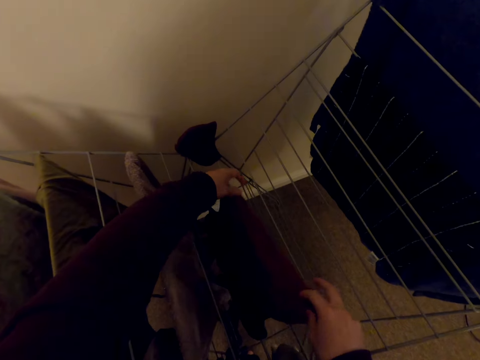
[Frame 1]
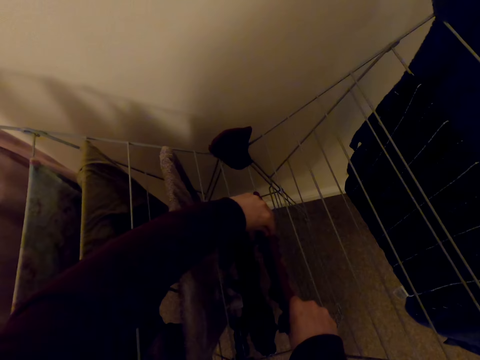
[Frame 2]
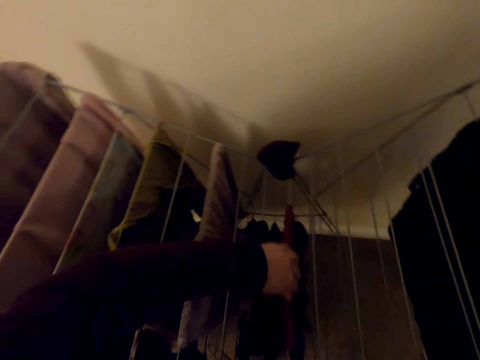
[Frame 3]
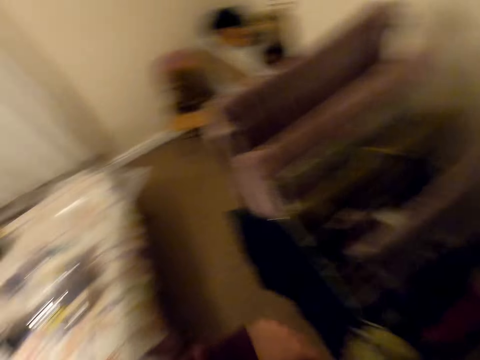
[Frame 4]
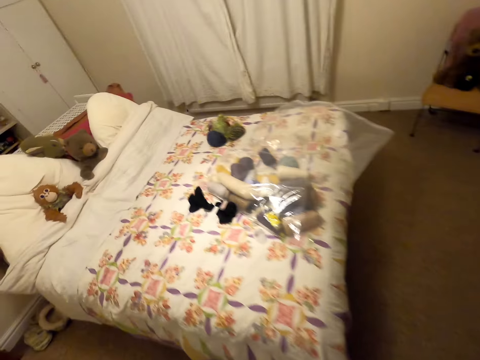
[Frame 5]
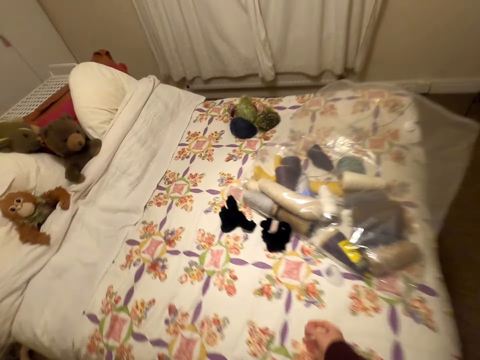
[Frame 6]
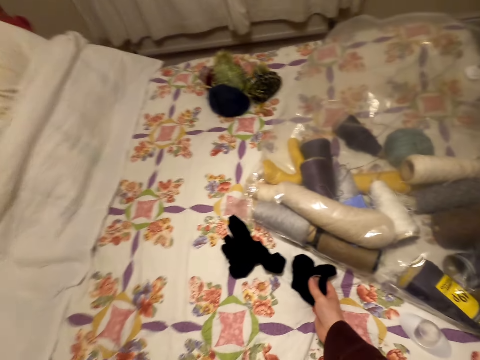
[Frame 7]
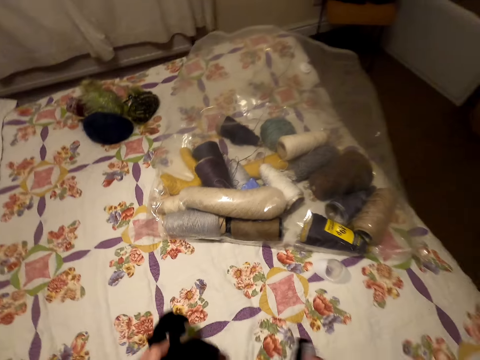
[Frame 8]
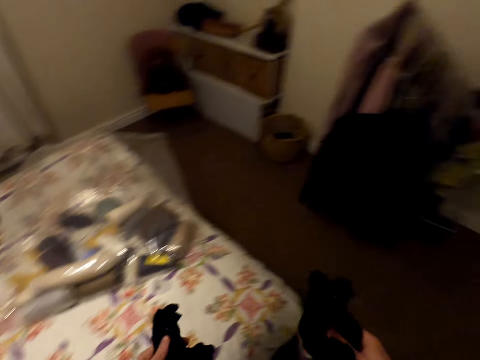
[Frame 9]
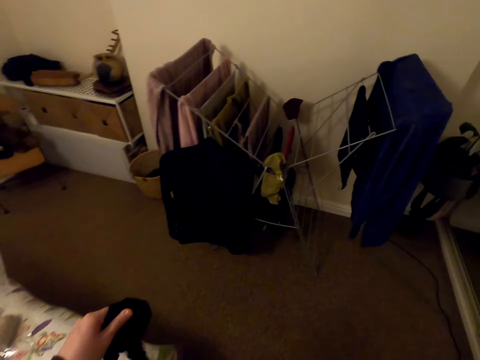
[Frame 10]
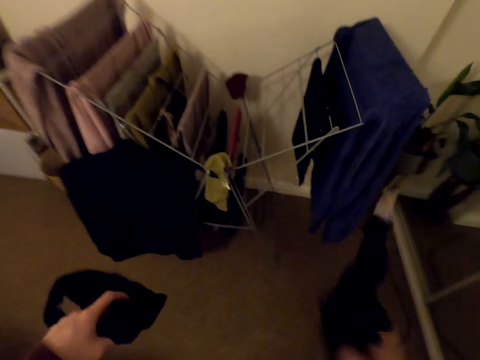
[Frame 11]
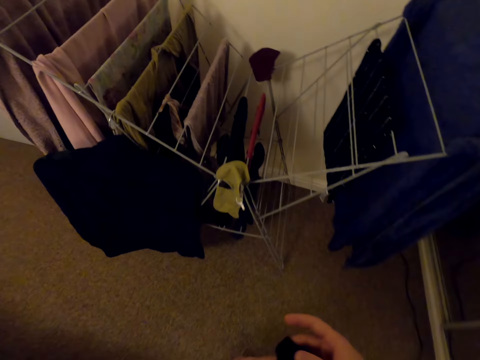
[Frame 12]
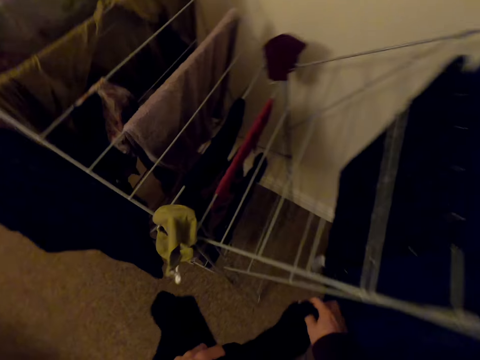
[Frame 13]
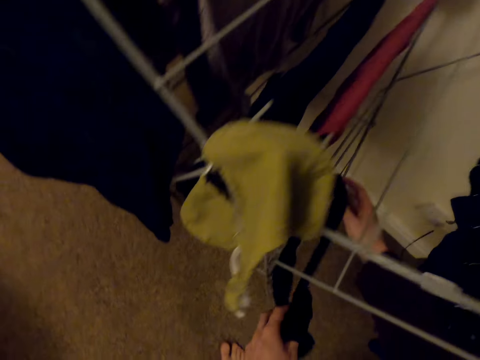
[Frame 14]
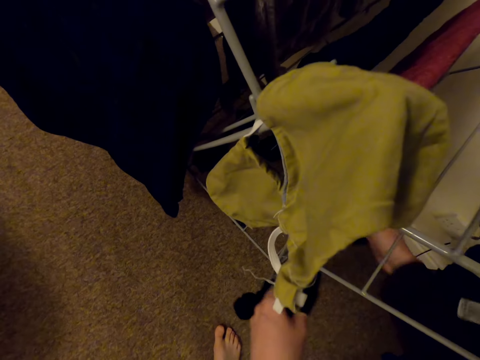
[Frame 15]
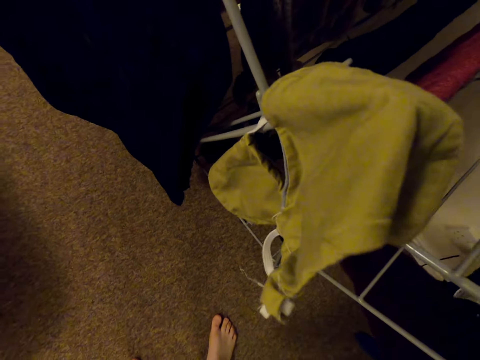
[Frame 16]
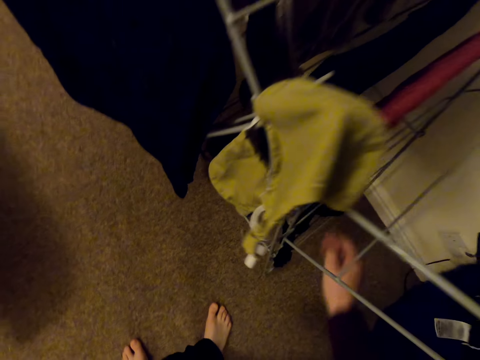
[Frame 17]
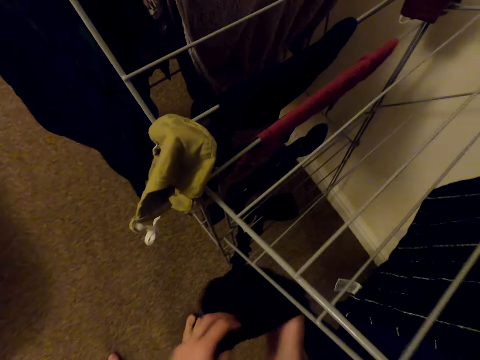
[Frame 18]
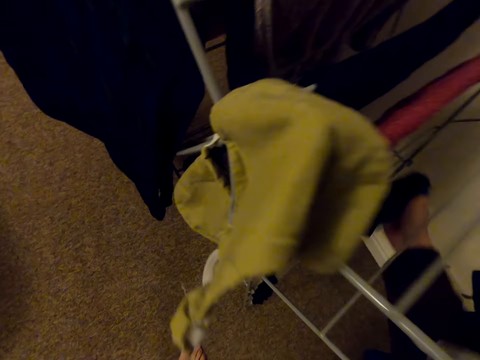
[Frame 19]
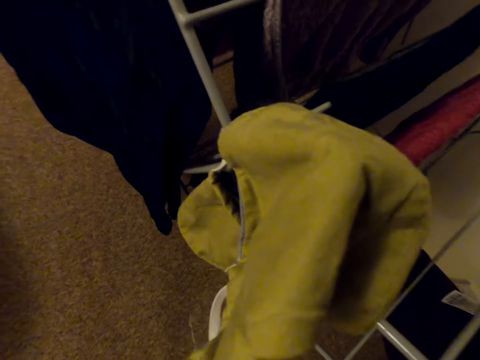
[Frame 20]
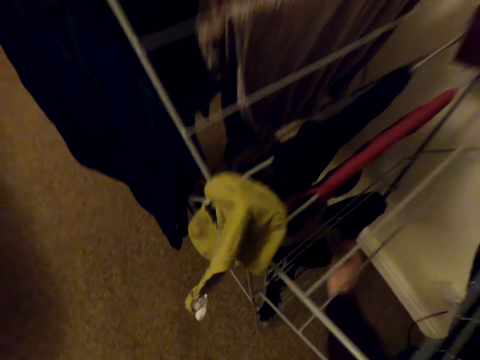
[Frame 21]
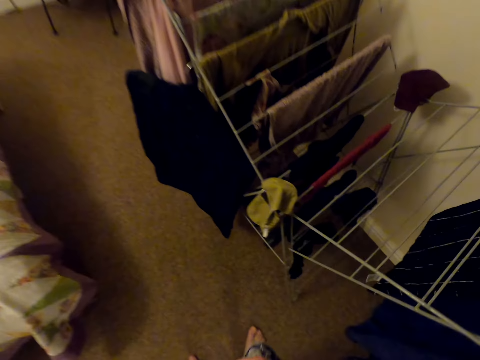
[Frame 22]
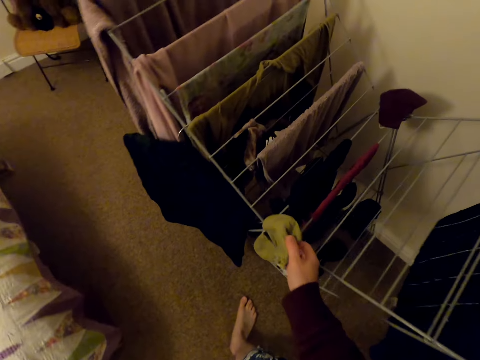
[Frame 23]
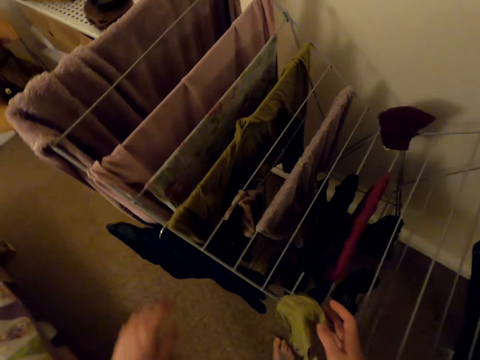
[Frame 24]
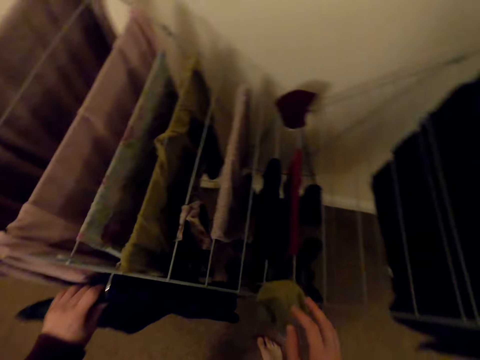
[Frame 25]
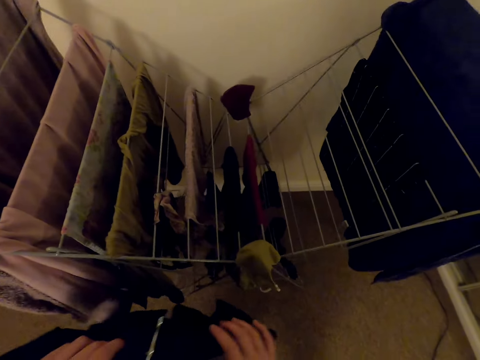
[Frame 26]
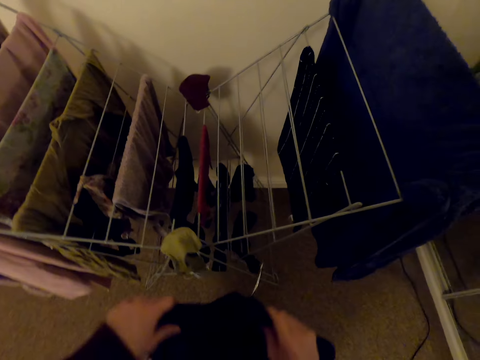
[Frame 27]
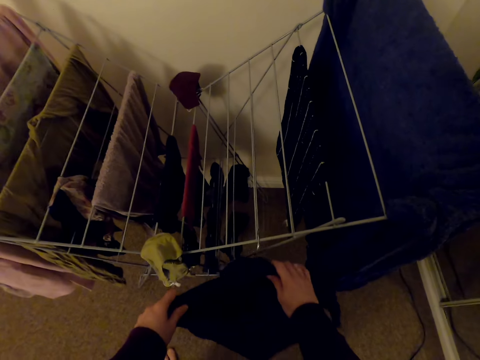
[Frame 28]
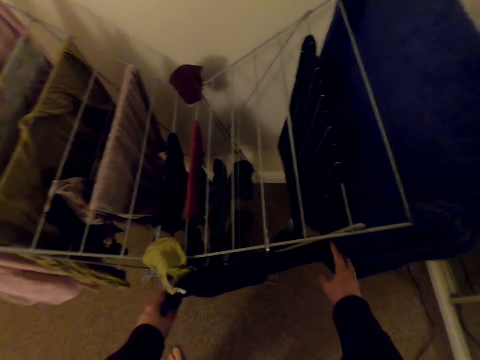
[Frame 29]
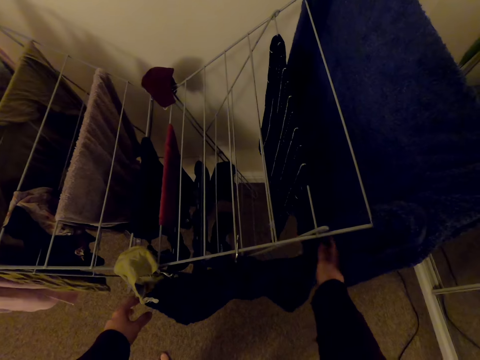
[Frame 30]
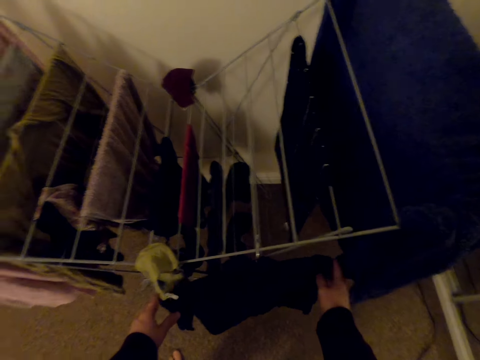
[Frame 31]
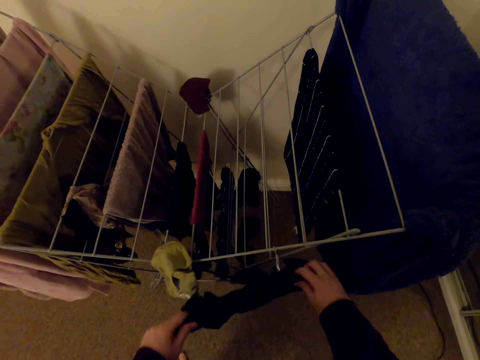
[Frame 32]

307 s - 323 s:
The camera wearer moves around the room. They pick clothes on the bed. They hang the clothes on the rack. They touch the cloth. They move the cloth on the hanger.
